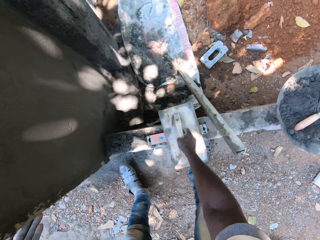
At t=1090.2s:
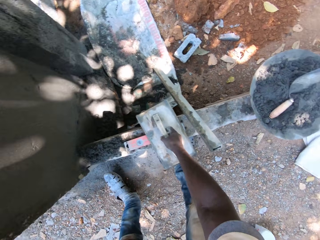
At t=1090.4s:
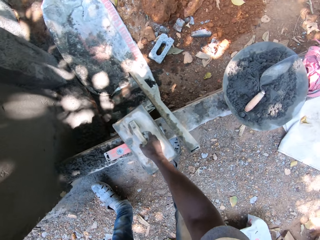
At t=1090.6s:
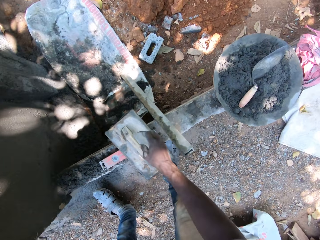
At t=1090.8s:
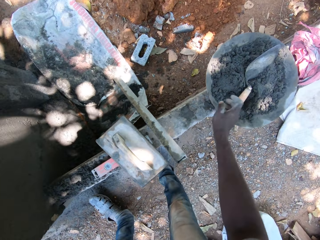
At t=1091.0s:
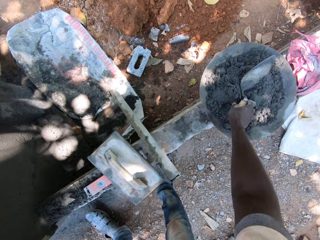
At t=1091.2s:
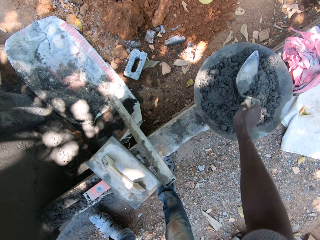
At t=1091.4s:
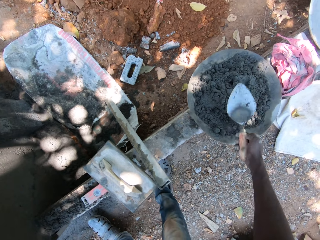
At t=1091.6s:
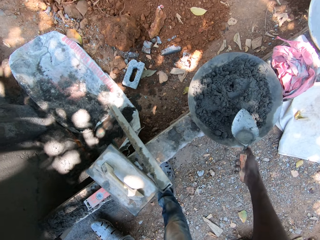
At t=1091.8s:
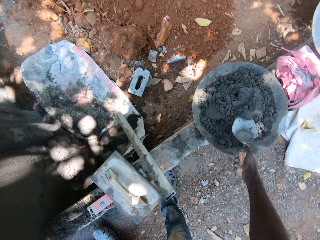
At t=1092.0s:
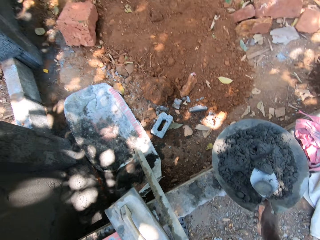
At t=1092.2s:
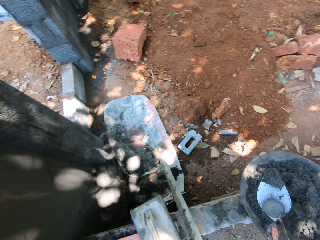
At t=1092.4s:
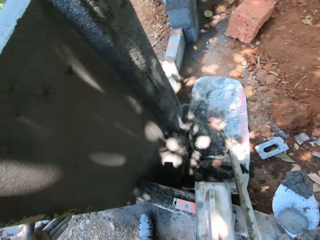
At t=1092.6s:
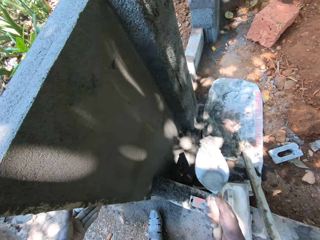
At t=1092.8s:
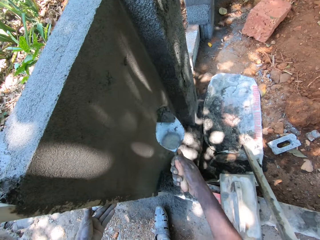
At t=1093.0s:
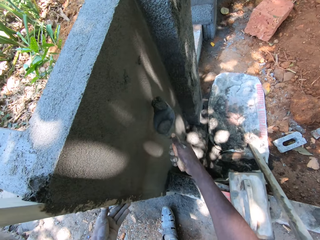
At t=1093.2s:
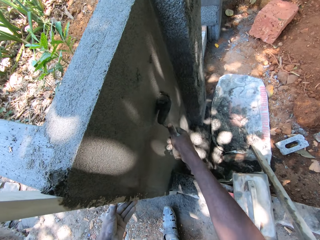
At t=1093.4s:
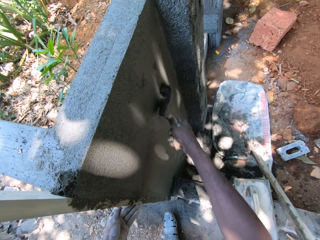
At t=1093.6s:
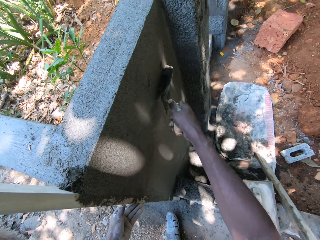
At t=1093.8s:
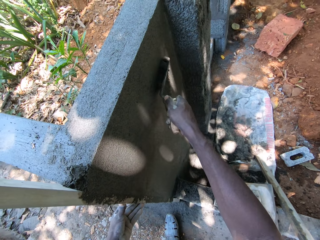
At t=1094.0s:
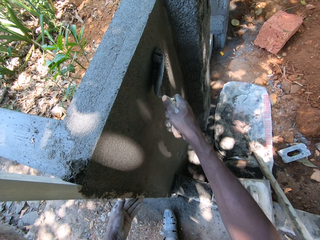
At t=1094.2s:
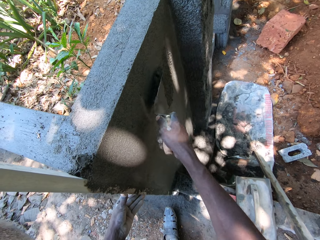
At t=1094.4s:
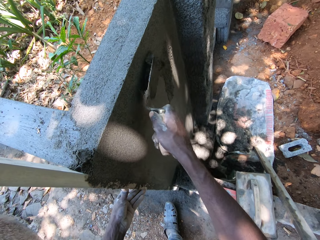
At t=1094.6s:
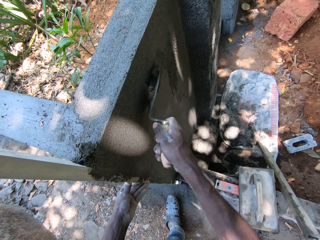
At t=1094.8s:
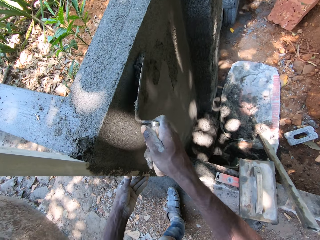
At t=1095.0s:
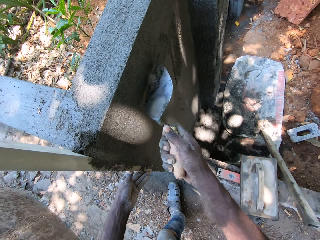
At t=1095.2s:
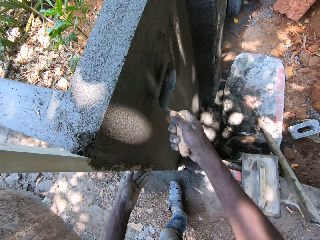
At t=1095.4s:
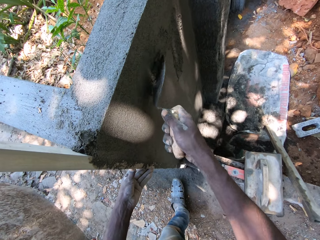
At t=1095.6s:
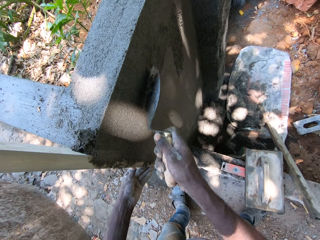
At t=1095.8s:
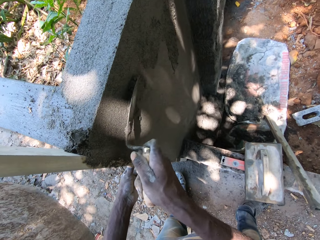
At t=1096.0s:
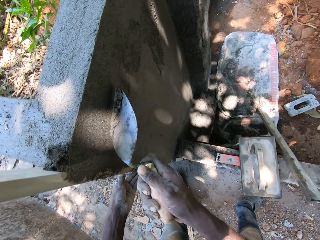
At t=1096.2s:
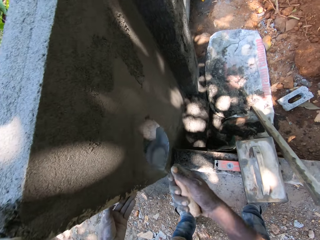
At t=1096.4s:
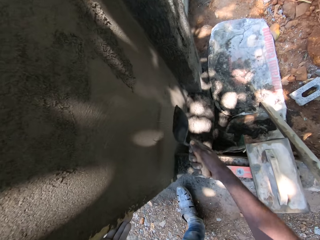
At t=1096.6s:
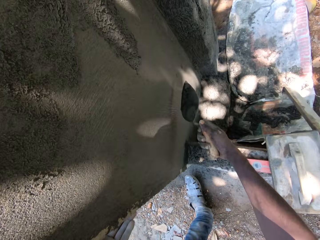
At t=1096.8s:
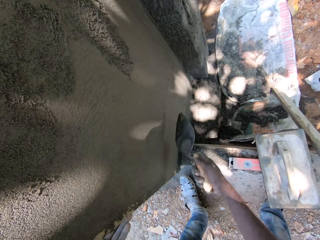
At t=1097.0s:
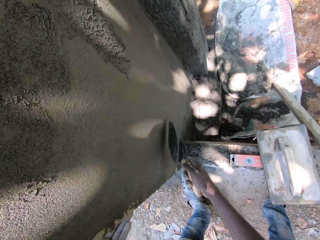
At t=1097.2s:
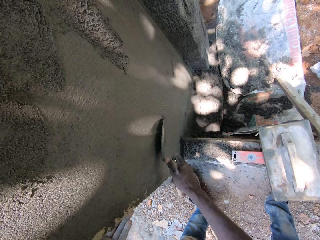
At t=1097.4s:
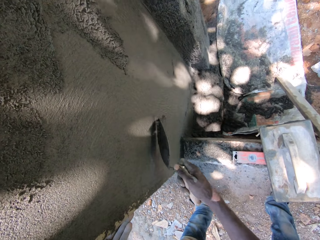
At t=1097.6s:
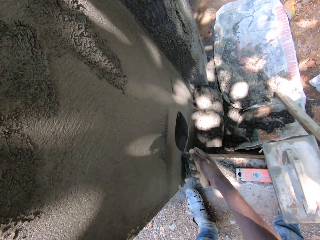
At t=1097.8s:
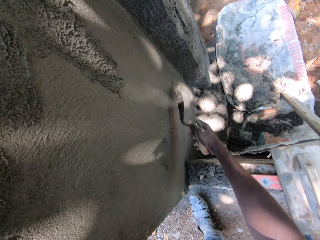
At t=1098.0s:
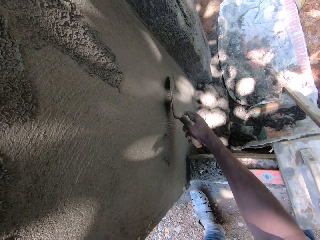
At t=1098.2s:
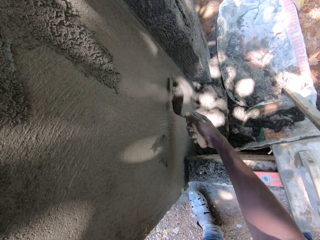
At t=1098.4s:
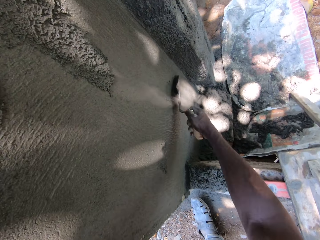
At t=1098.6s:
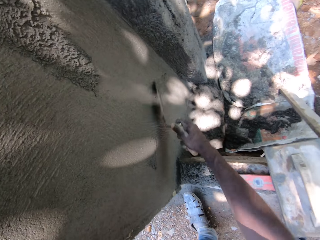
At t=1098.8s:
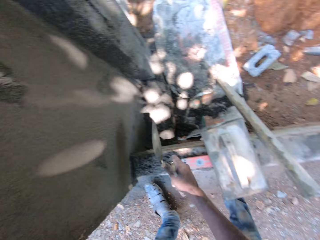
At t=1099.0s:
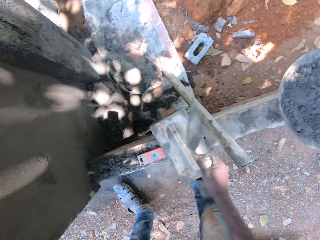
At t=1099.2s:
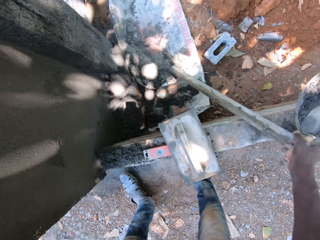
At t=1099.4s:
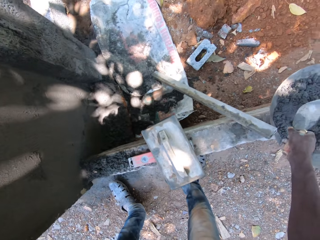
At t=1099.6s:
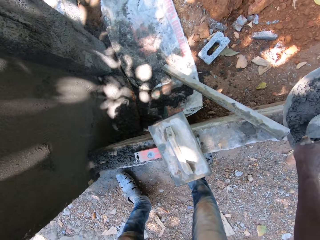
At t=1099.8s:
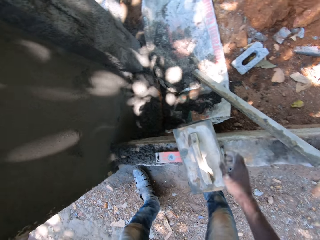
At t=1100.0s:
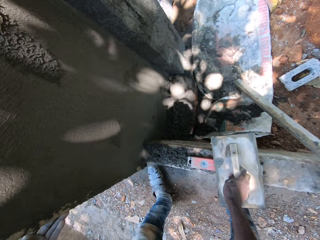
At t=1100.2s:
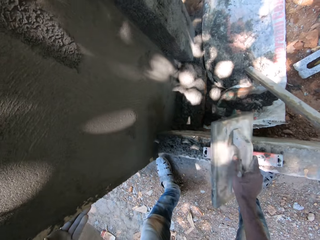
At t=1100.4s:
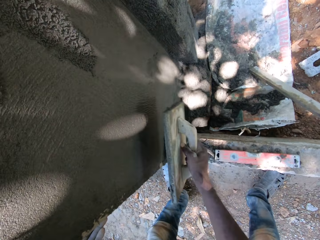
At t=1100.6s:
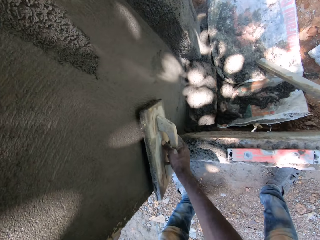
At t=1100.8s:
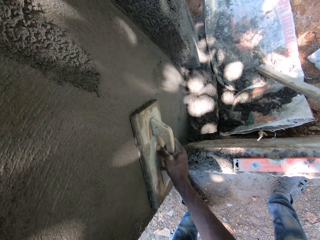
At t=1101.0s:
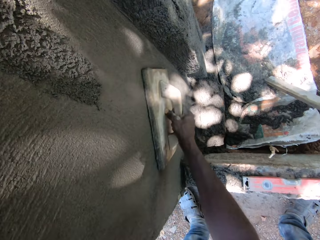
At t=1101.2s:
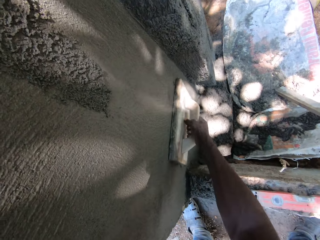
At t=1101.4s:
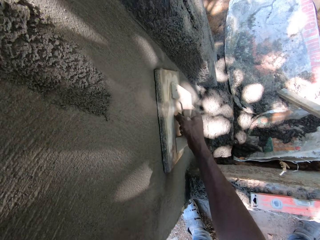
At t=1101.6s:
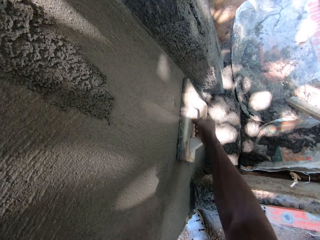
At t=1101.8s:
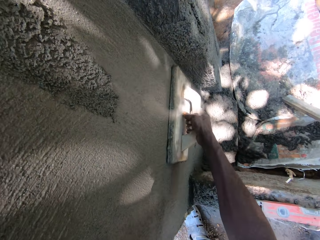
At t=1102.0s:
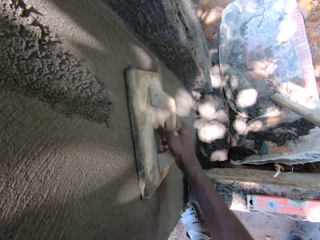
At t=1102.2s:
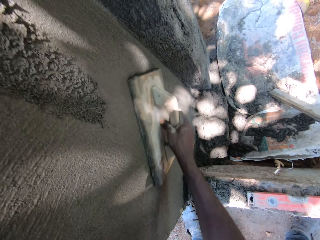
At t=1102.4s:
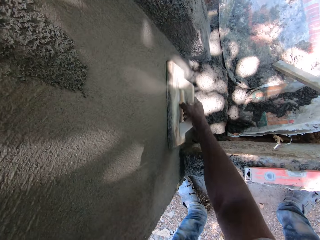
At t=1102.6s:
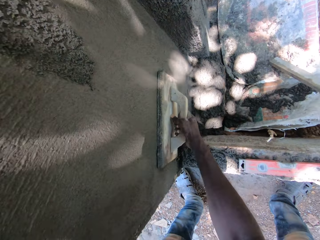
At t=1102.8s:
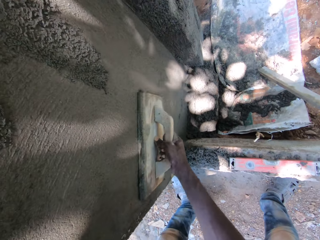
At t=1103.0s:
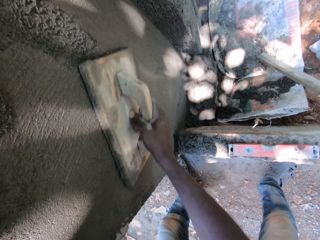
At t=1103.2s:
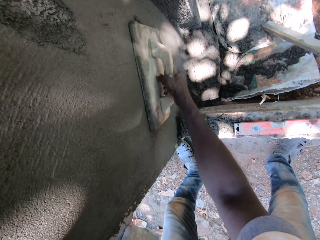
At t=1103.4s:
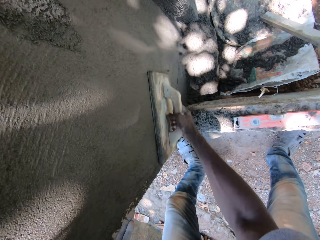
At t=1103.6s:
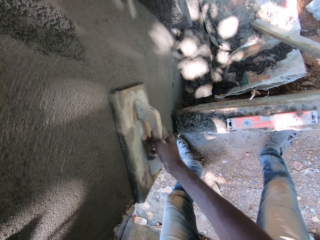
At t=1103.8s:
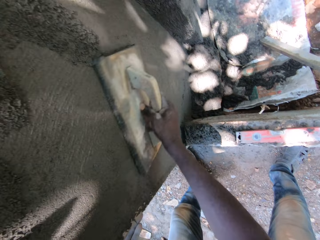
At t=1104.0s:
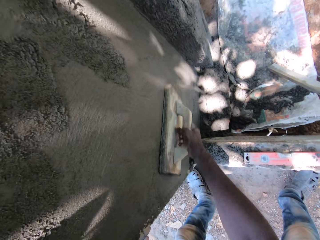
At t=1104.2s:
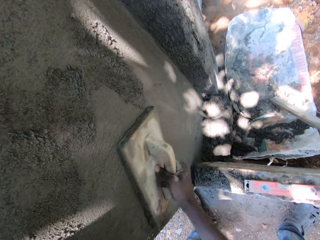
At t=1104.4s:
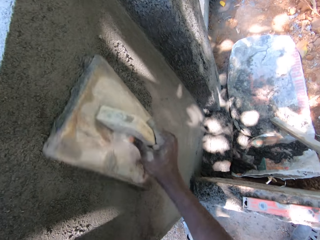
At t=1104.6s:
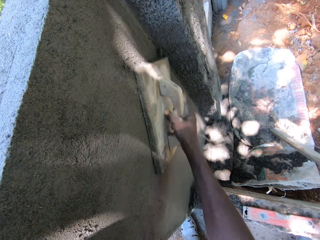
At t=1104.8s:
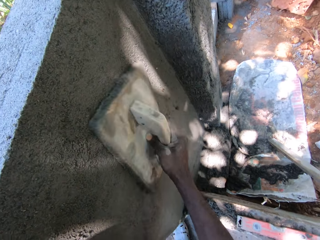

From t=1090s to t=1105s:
The camera wearer picks the triangle shaped trowel with his right hand from the mortar pan on the step. He scoops wet cement with the trowel in his right hand from the mortar pan on the step. He plasters the wet cement on the trowel in his right hand on the wall. He drops the trowel in the pan of plaster mixtures on the pavement with his right hand. He picks up the wooden trowel from the pavement with his right hand. He smoothens the fence plaster with the wooden trowel in his hands. He plasters the wall.

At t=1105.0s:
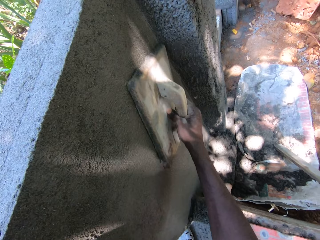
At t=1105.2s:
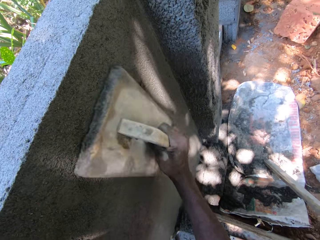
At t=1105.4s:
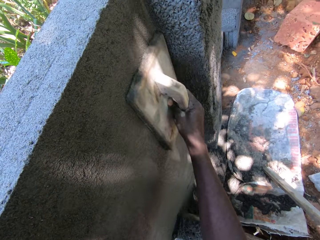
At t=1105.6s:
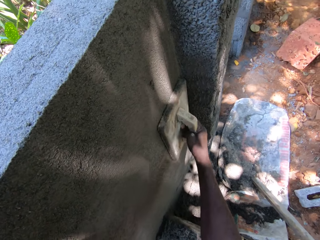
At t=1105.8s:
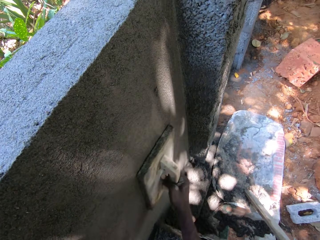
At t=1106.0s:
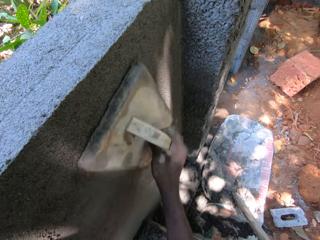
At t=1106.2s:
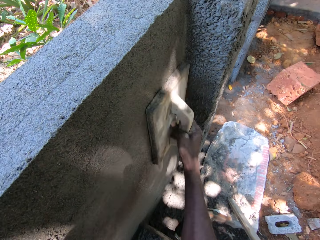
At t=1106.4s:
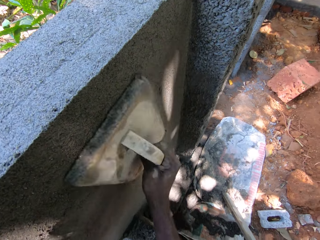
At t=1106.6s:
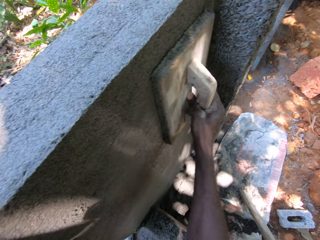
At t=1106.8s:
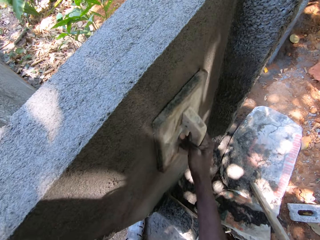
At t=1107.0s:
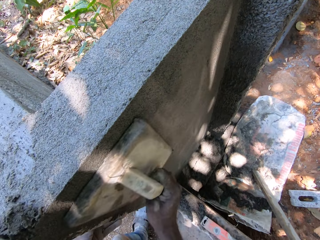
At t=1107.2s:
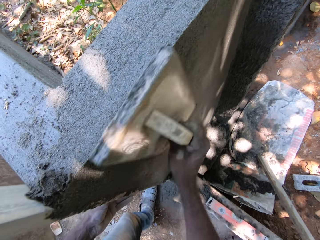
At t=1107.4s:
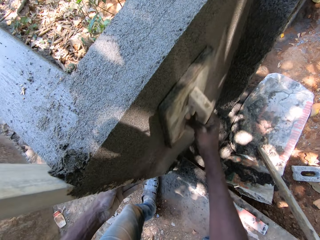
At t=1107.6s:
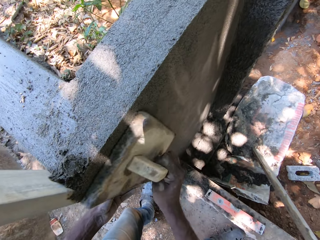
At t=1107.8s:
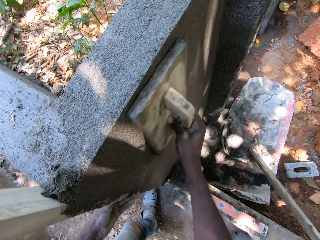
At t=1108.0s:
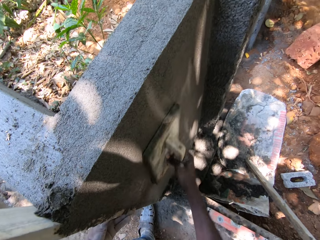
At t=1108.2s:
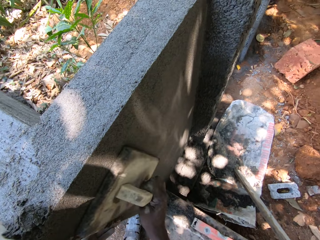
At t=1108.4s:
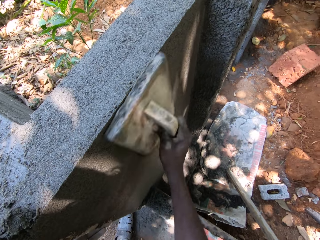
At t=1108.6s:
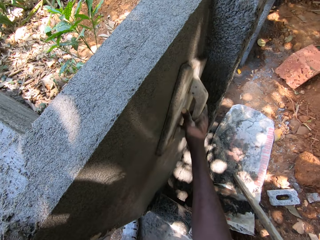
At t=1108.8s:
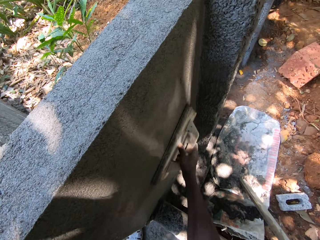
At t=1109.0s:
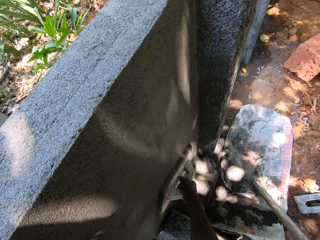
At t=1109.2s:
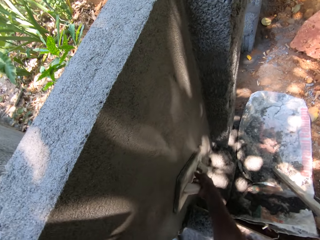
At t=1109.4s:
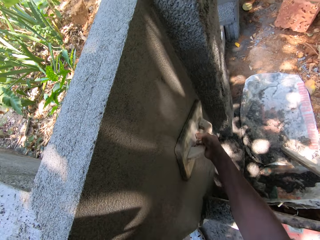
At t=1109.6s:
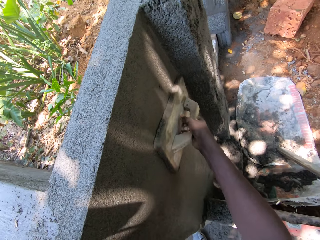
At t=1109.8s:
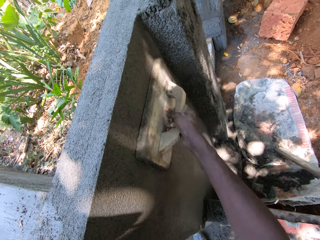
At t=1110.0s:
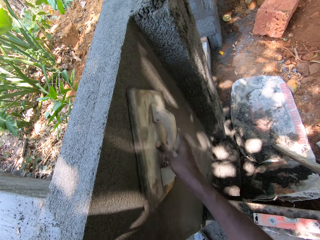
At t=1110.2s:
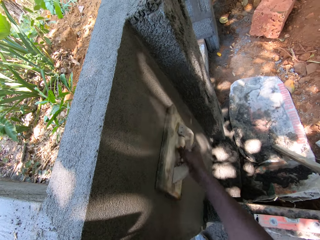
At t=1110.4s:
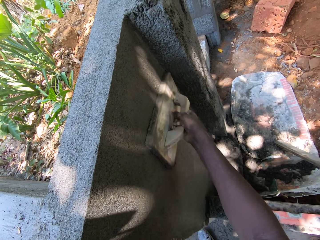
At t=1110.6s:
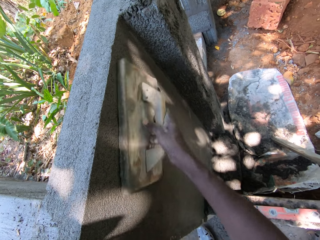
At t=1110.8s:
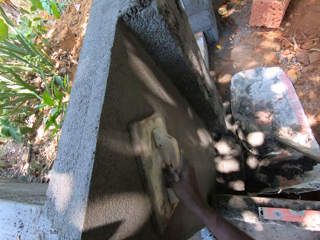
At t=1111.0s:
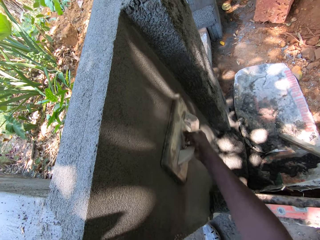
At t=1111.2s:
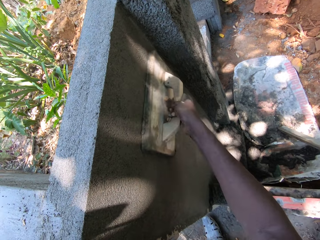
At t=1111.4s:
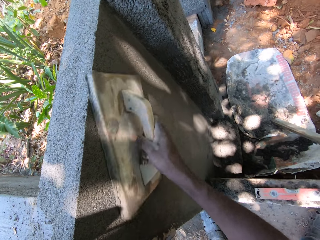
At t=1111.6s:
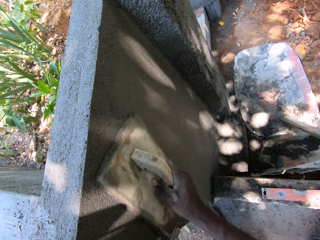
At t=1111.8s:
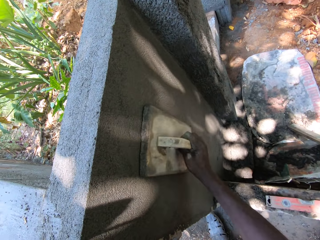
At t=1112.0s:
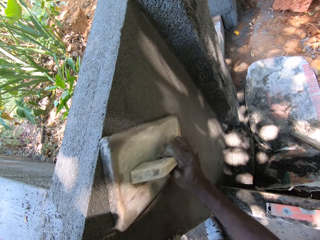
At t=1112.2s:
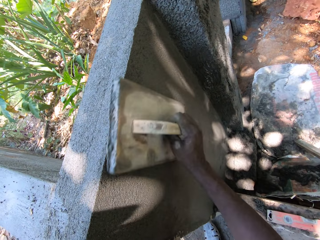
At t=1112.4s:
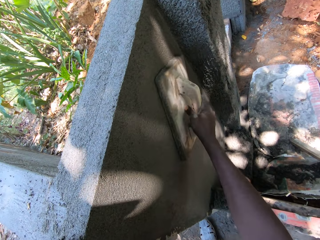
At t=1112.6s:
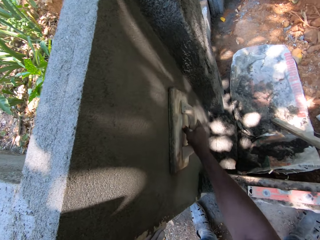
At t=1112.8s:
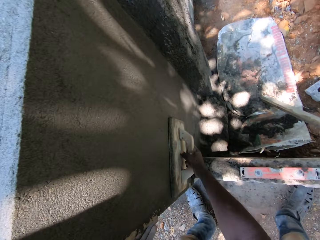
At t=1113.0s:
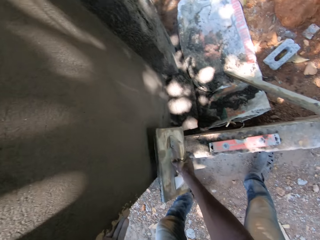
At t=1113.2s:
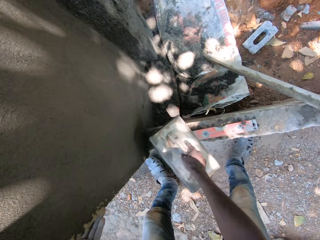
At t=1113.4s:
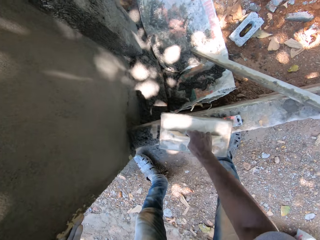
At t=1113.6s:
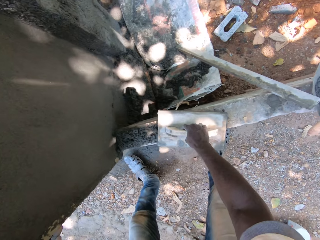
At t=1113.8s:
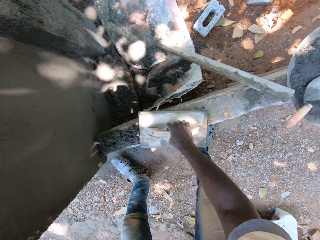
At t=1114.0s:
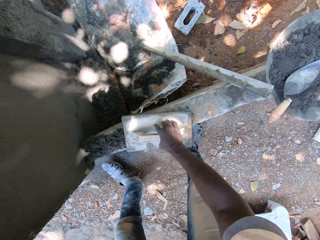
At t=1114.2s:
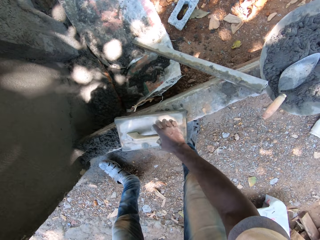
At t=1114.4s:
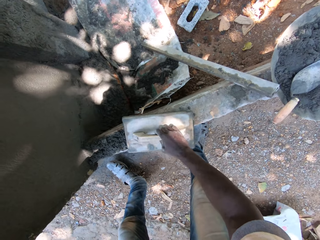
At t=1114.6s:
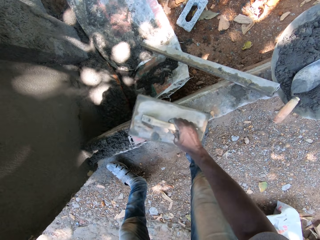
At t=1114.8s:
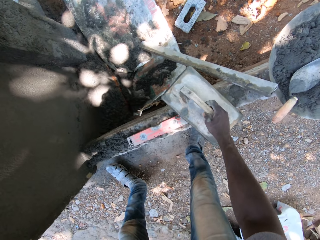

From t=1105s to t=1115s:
The camera wearer drops the wooden trowel in his right hand on a pavement.
